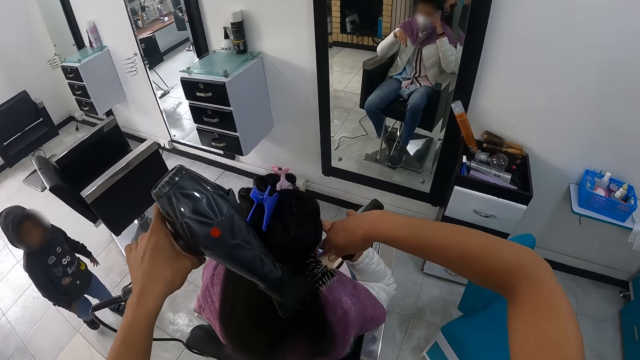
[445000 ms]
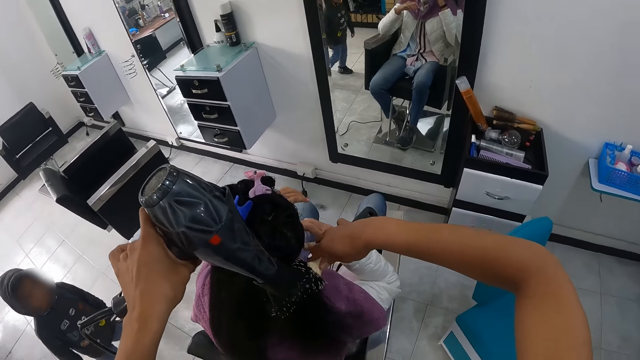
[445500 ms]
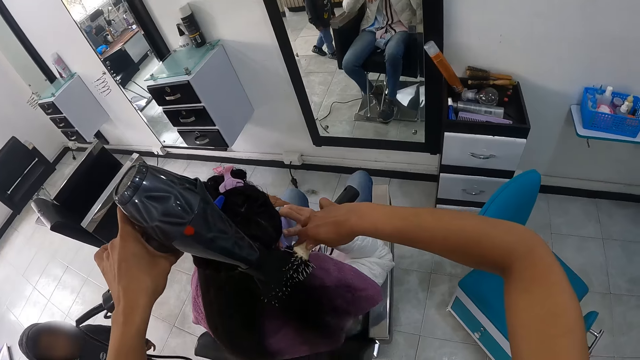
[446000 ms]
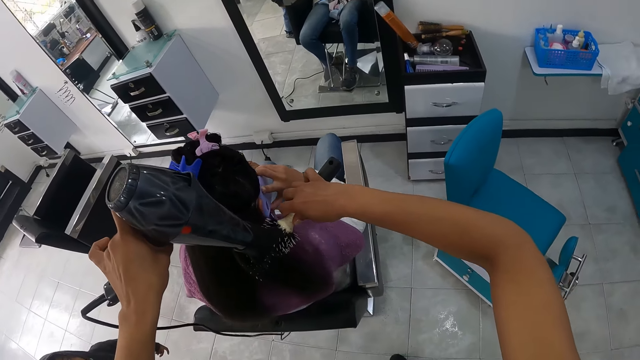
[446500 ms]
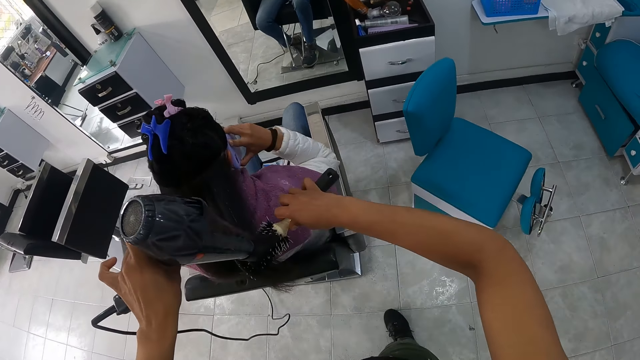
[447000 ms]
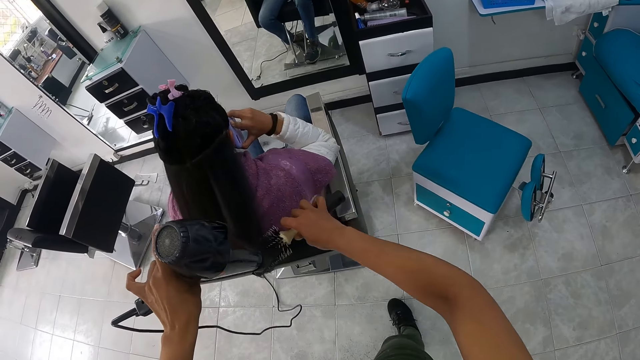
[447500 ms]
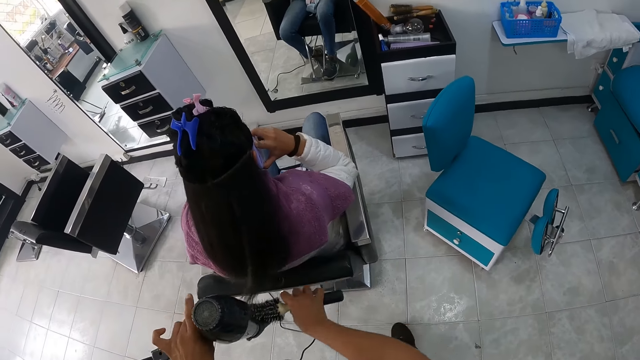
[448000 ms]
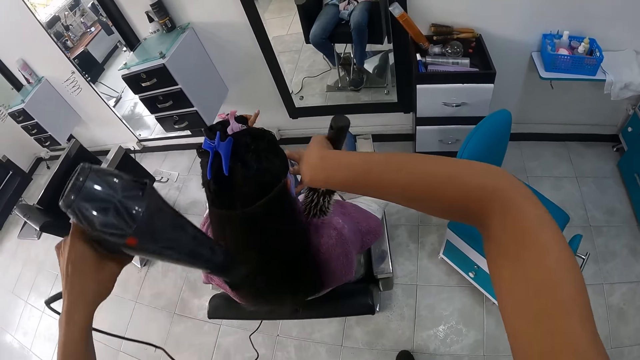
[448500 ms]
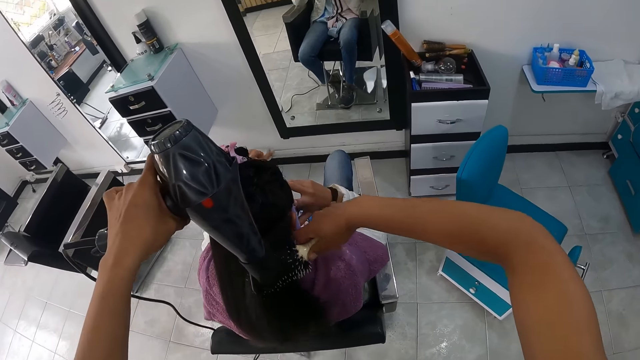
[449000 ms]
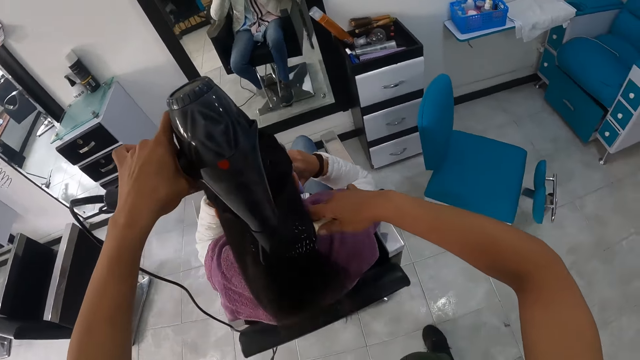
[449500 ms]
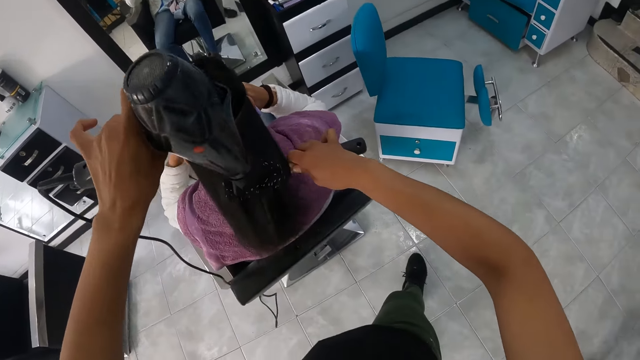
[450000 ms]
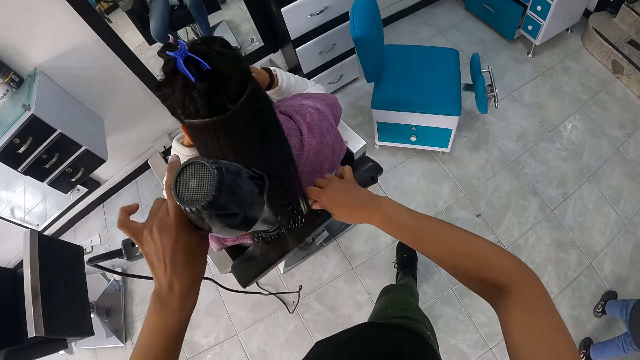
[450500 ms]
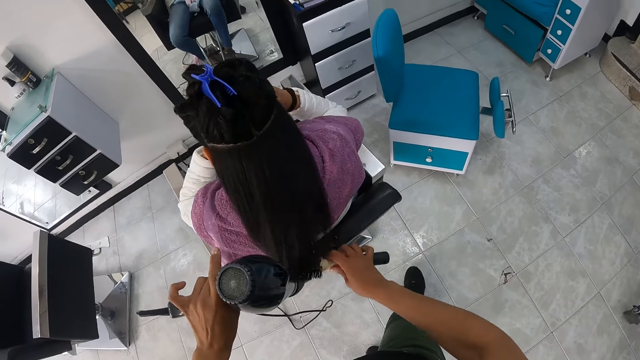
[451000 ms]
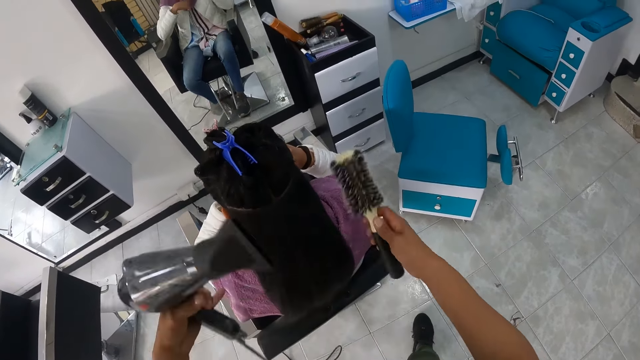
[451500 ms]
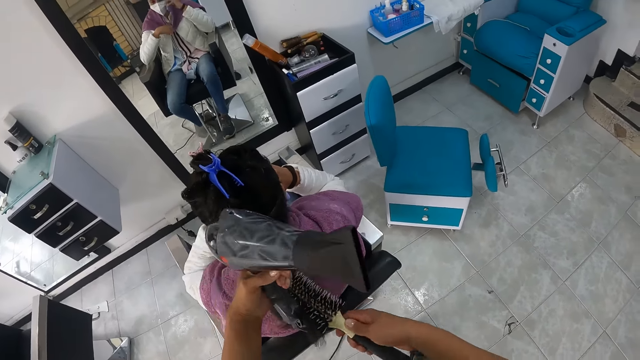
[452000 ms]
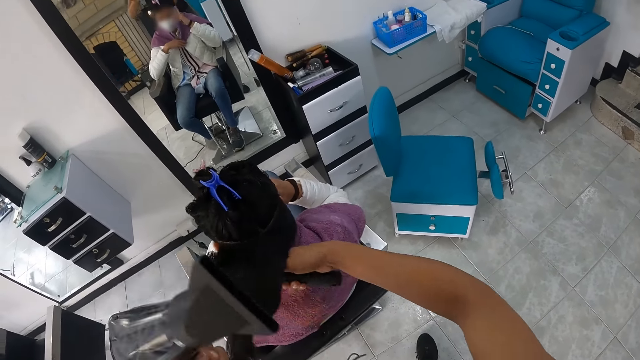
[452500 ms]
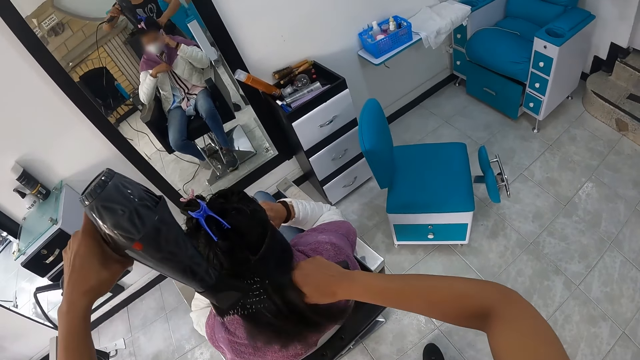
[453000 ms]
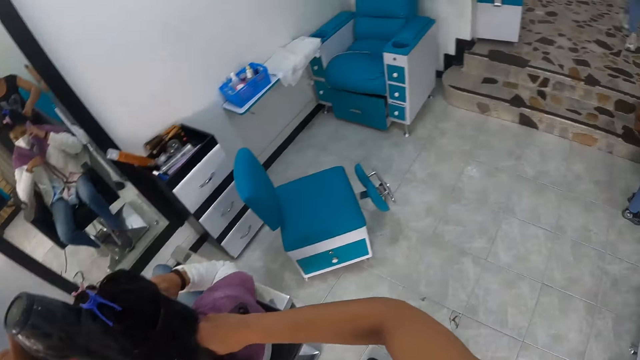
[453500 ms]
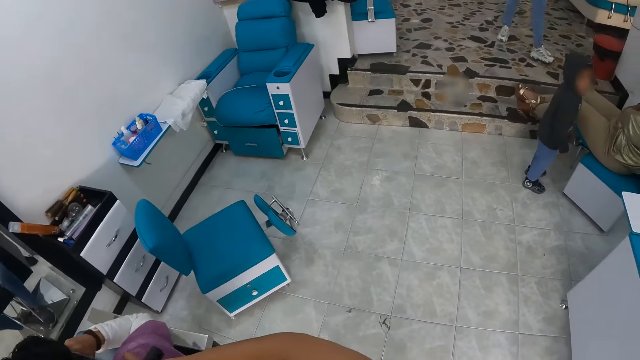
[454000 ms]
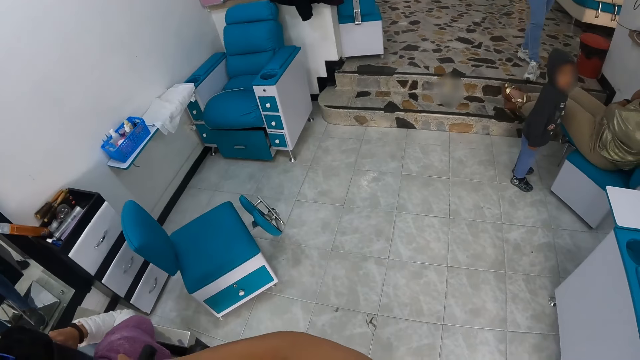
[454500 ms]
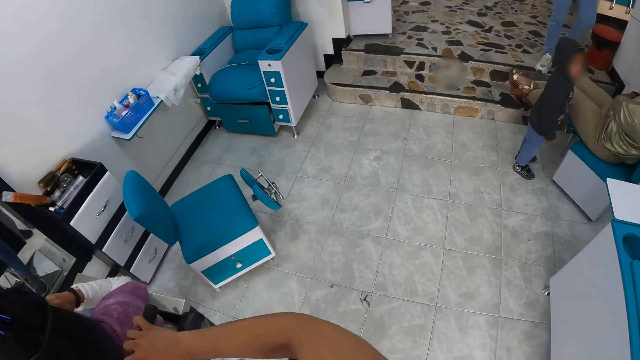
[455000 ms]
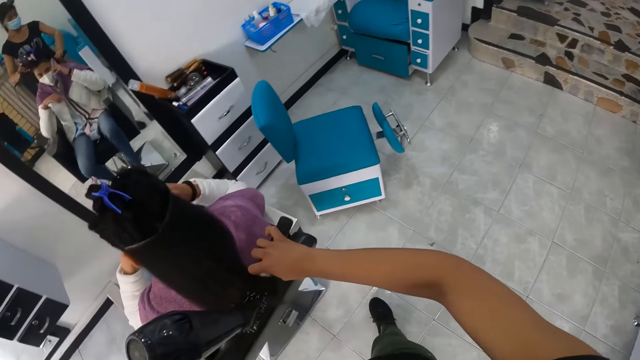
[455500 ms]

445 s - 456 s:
The camera wearer holds the hair with the comb. She straightens a portion of the hair of the woman with the round brush in her right hand. She uses the hair dryer in her left hand on the portion of the hair of the woman. She straightens a portion of the hair of the woman with the round brush in her right hand. She holds the hair with the comb. She uses the hair dryer in her left hand on the portion of the hair of the woman. She holds the blow dryer. She pulls the hair of the woman with her left hand and the round brush in her right hand. She straightens the portion of the hair of the woman with the round brush in her right hand. She holds the hair with the comb. She uses the hair dryer in her left hand on the hair of the woman. She looks at the woman.

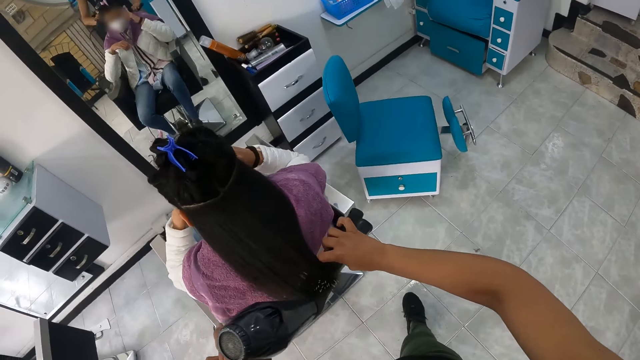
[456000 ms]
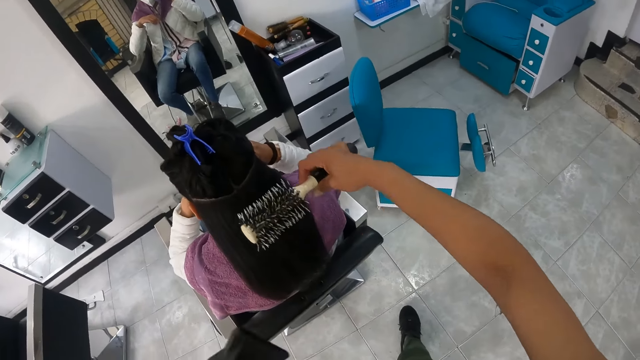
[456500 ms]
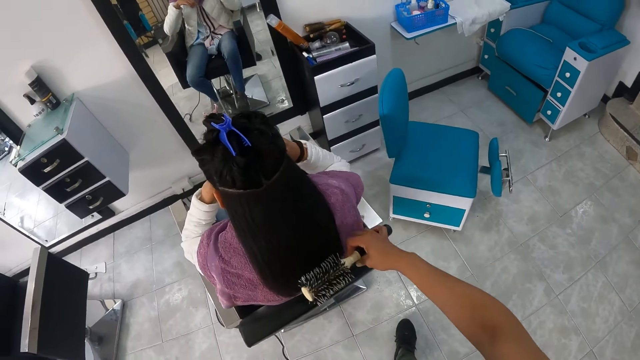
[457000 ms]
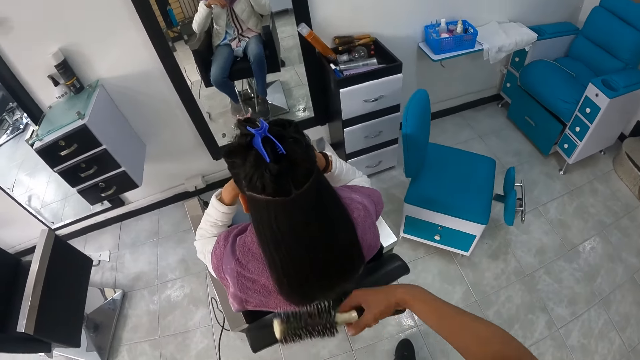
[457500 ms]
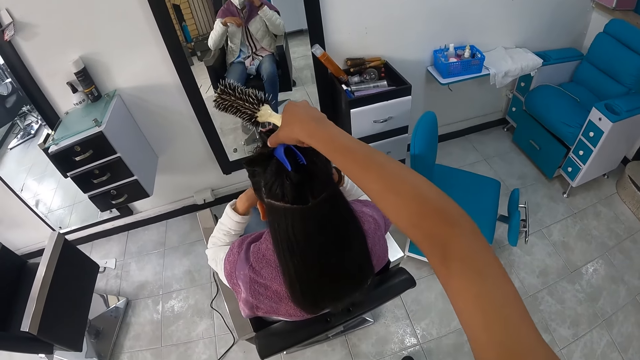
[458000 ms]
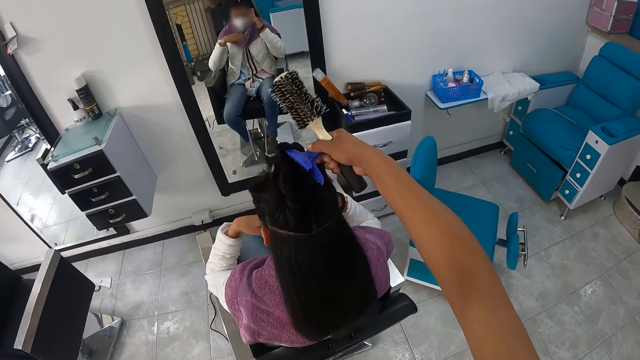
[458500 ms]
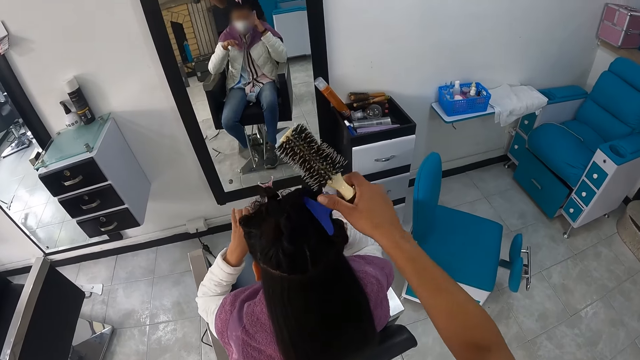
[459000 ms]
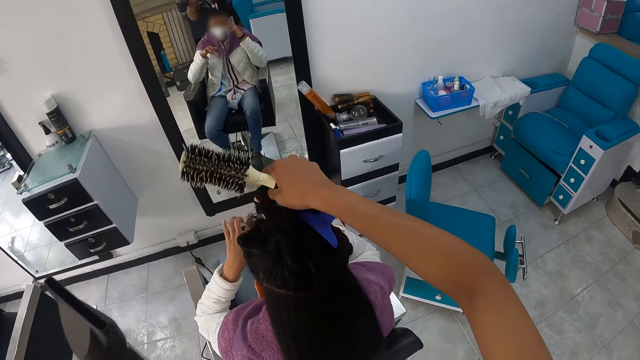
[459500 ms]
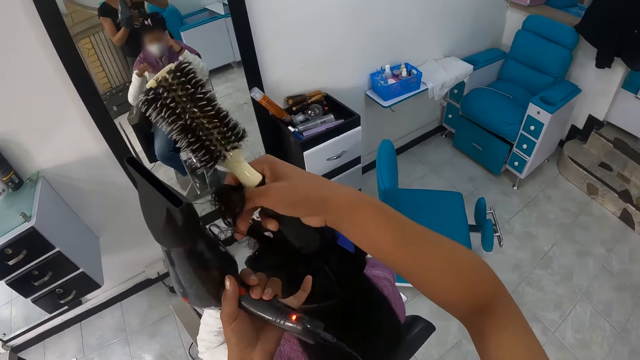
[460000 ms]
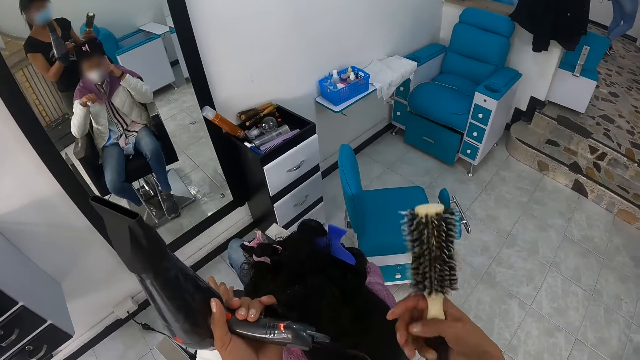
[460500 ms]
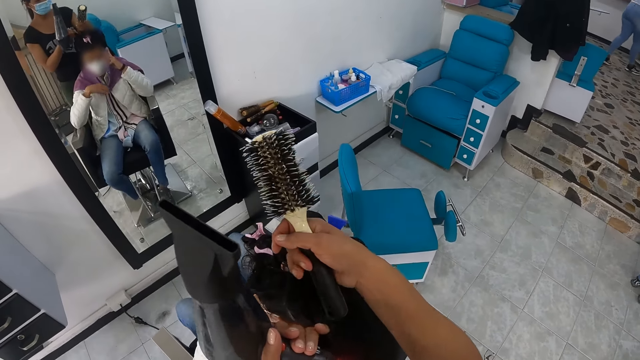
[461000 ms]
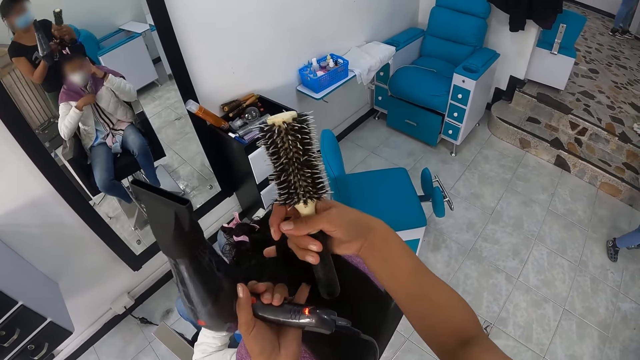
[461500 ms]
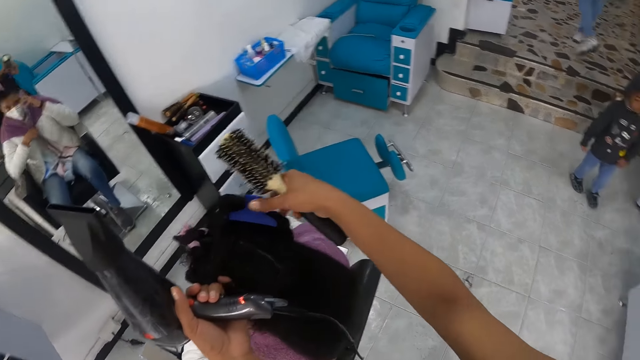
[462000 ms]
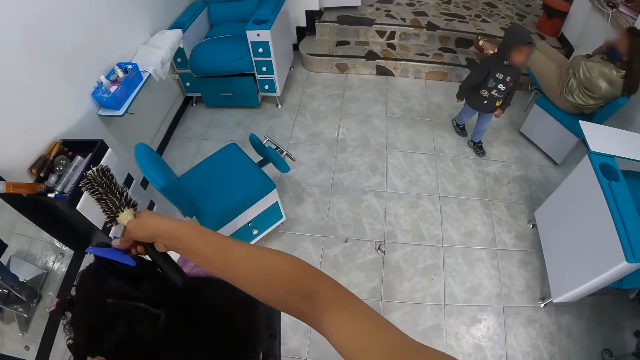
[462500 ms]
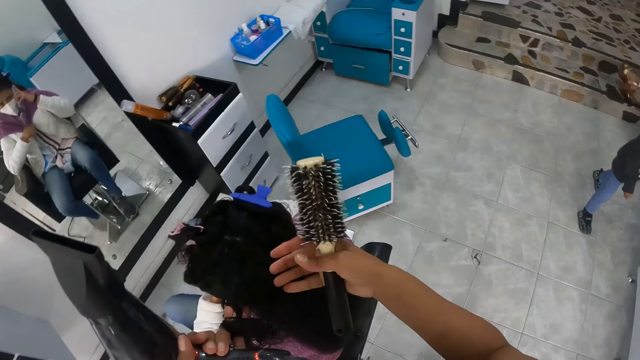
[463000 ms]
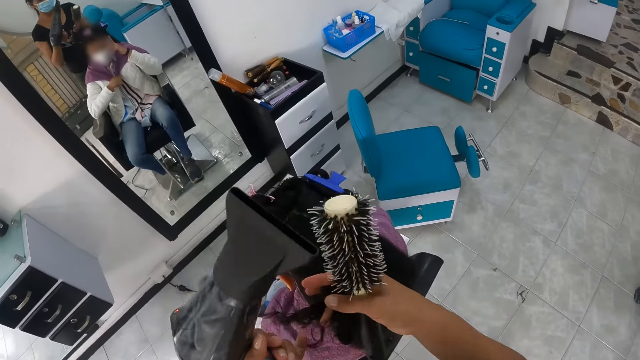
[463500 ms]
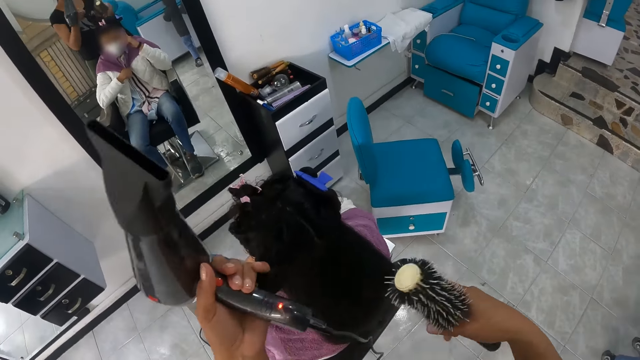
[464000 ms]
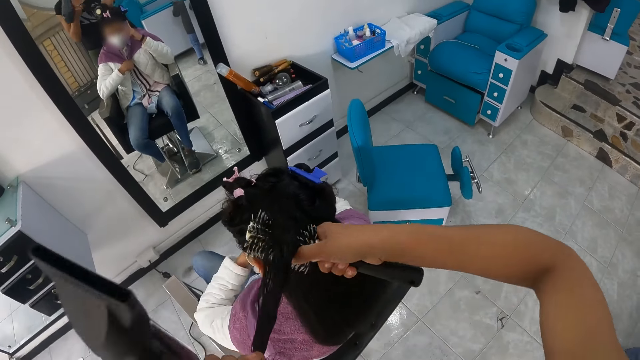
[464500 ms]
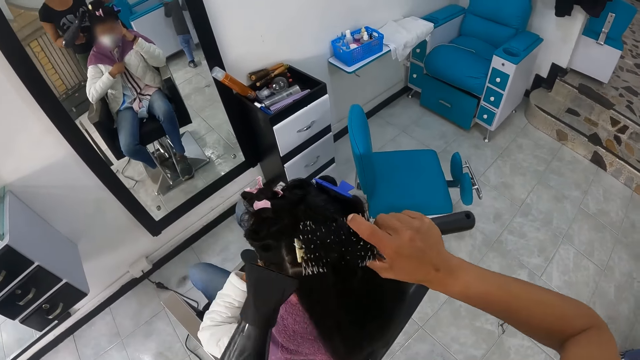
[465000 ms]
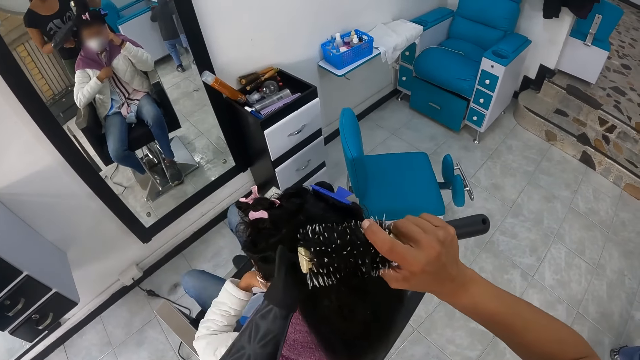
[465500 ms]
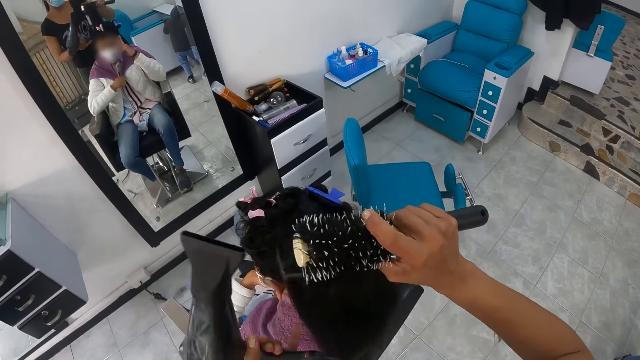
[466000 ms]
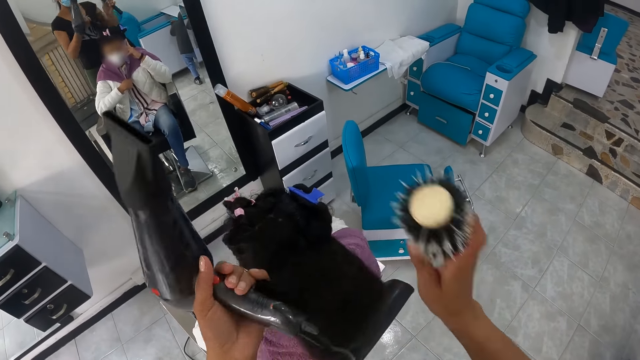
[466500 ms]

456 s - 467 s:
The camera wearer brushes the hair of the woman with the round brush in her right hand. She removes the hair clip. She moves the hair clip on the hair of the woman with her right hand. She picks up a portion of the hair of the woman with her right hand. She holds the hair. She passes the portion of the hair of the woman from her right hand to her left hand. She pulls the portion of the hair of the woman from her left hand with her right hand. She moves the hair clip on the hair of the woman with her right hand. She holds the hair with the clip. She pulls the portion of the hair of the woman from her left hand with her right hand. She holds the hair with the hands. She pulls the portion of the hair of the woman with her left hand. She straightens the portion of the hair of the woman with the round brush in her right hand. She holds the hair with the comb. She uses the hair dryer in her left hand on the portion of the hair of the woman. She pulls the portion of the hair of the woman from the round brush in her right hand with her left hand.
